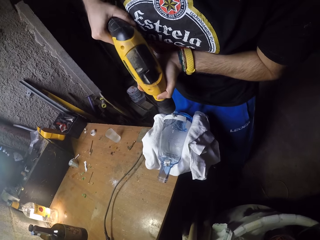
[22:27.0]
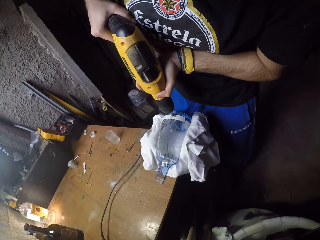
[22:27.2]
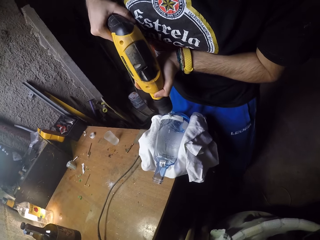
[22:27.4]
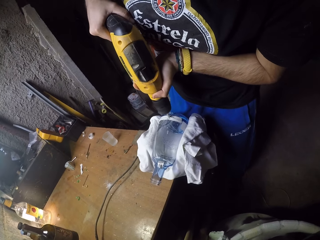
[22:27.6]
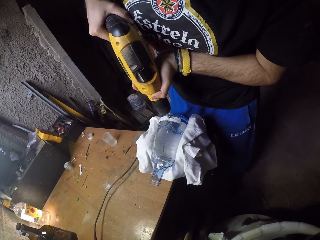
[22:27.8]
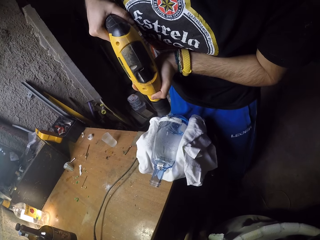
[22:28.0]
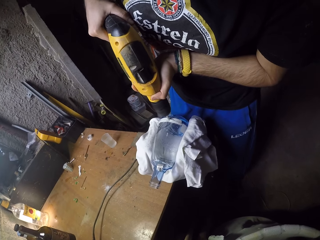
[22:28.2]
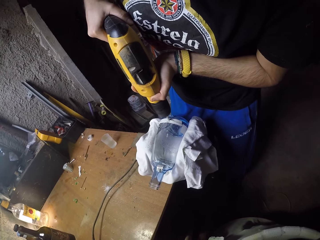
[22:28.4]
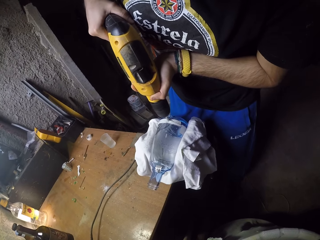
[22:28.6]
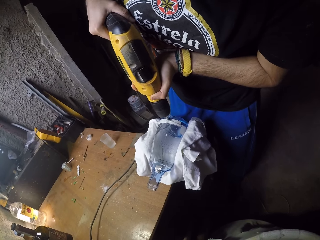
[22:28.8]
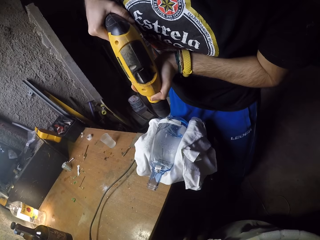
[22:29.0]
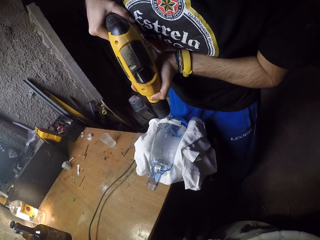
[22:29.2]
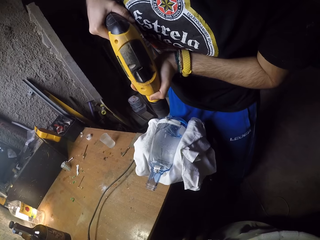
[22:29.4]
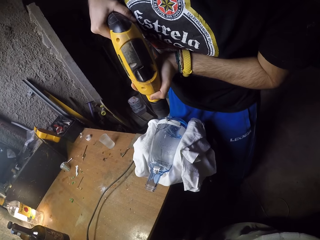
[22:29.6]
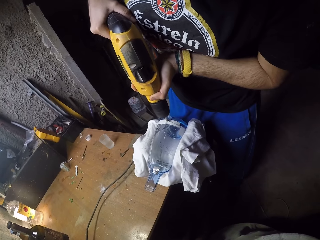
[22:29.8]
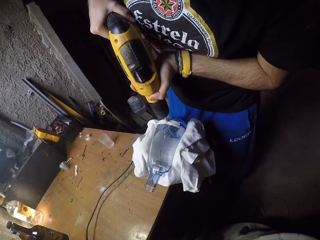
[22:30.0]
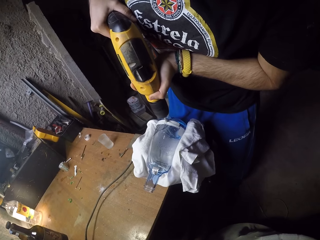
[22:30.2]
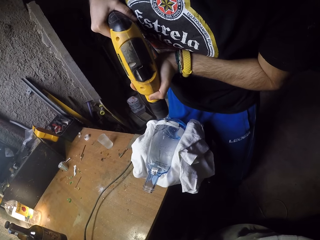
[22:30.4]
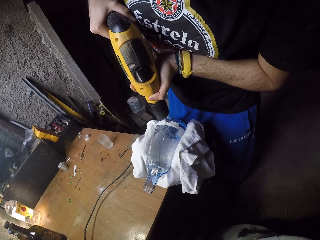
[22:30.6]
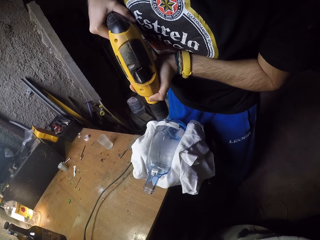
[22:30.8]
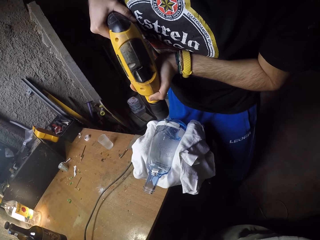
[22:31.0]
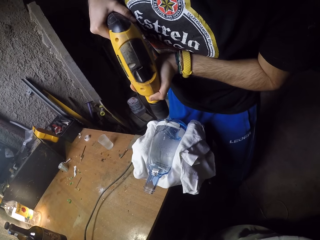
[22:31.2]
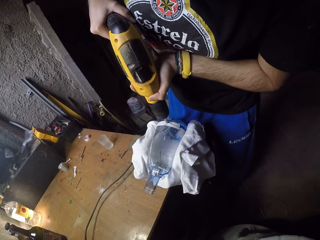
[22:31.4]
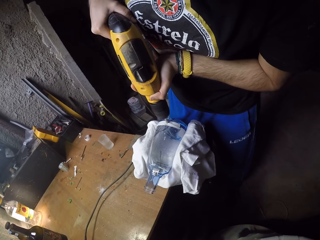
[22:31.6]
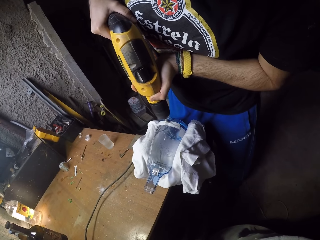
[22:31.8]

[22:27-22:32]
The camera wearer drills a hole on the glass bottle with the driller.

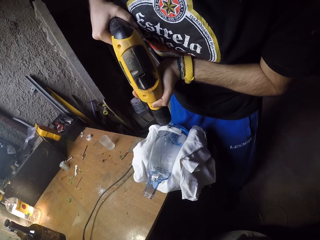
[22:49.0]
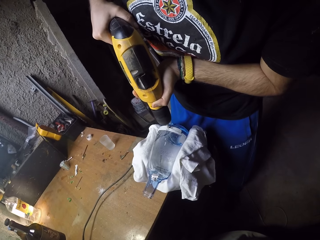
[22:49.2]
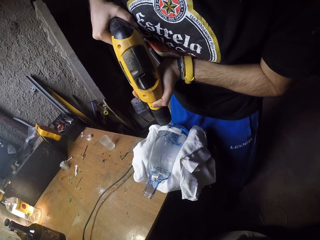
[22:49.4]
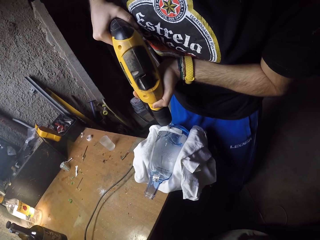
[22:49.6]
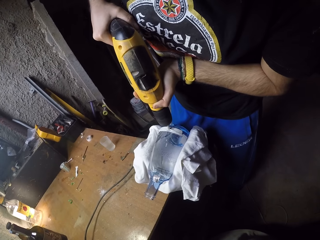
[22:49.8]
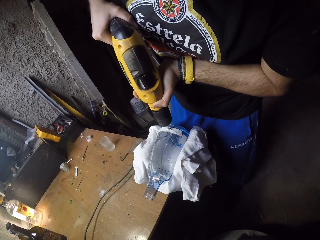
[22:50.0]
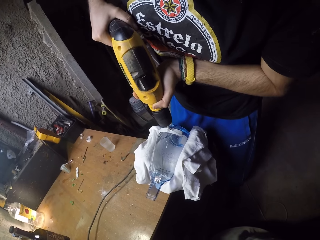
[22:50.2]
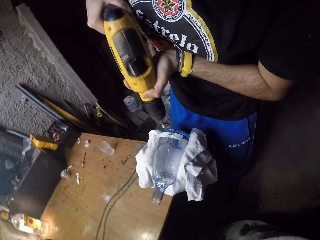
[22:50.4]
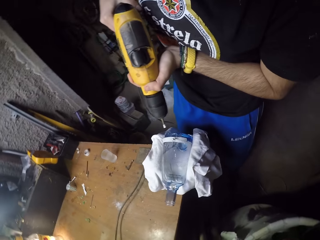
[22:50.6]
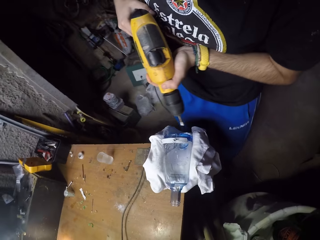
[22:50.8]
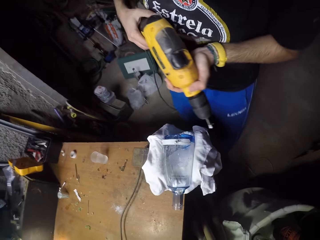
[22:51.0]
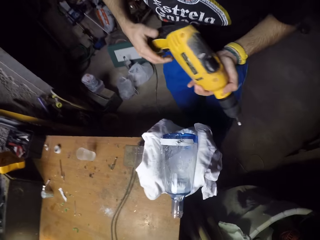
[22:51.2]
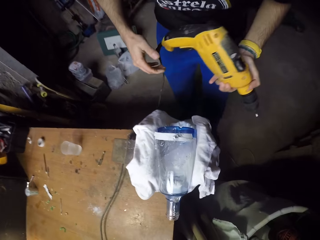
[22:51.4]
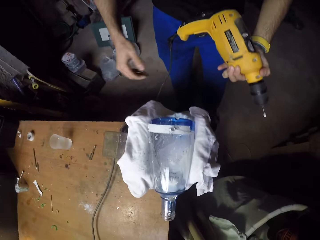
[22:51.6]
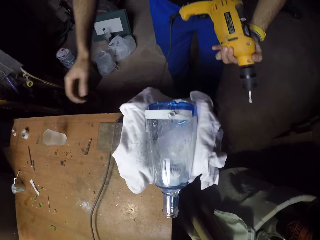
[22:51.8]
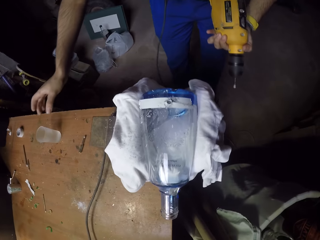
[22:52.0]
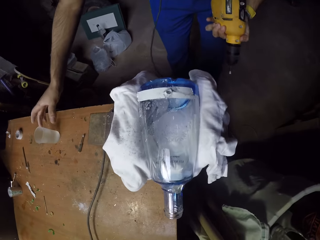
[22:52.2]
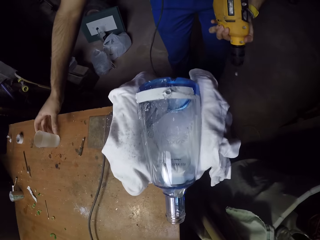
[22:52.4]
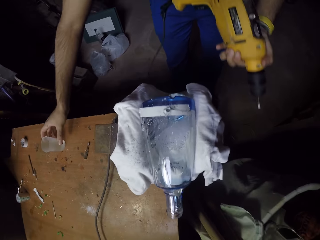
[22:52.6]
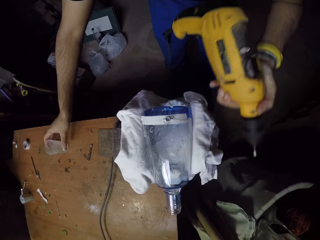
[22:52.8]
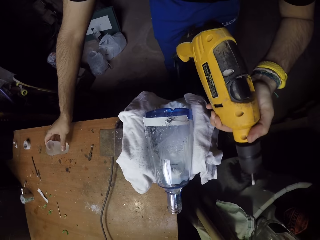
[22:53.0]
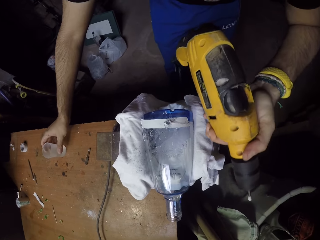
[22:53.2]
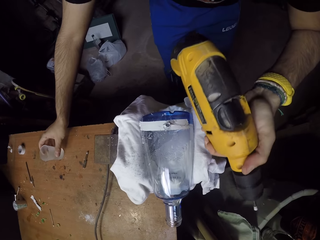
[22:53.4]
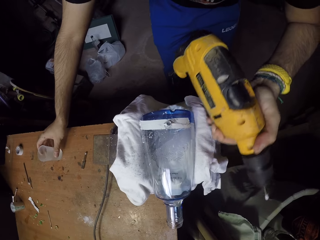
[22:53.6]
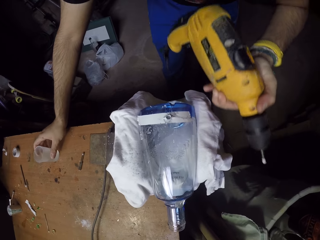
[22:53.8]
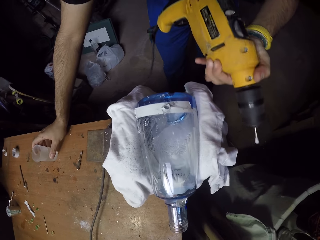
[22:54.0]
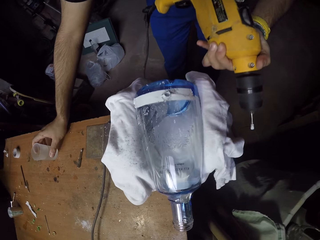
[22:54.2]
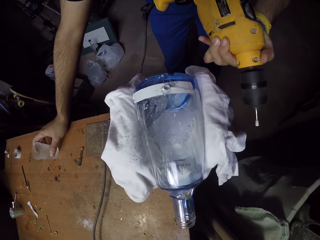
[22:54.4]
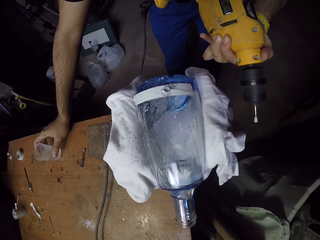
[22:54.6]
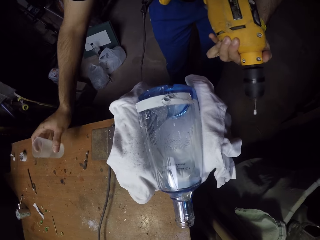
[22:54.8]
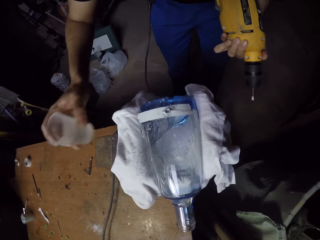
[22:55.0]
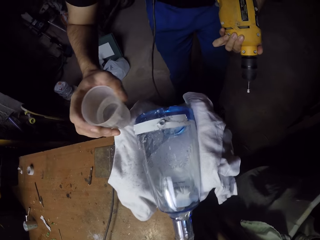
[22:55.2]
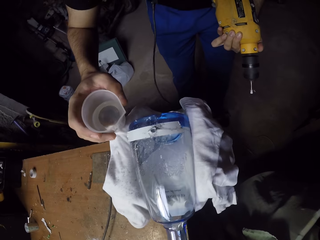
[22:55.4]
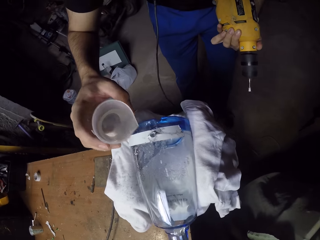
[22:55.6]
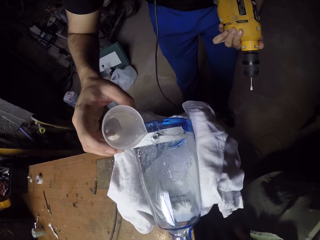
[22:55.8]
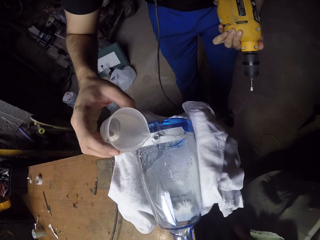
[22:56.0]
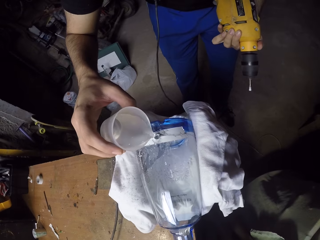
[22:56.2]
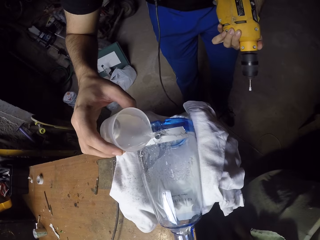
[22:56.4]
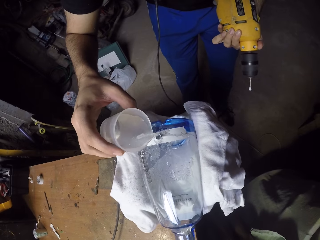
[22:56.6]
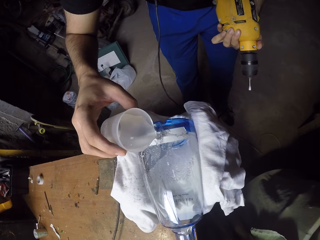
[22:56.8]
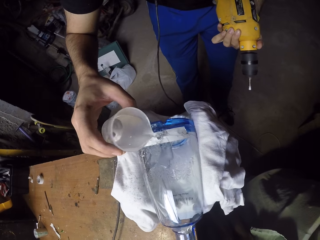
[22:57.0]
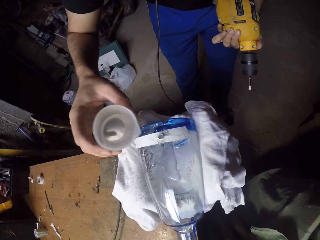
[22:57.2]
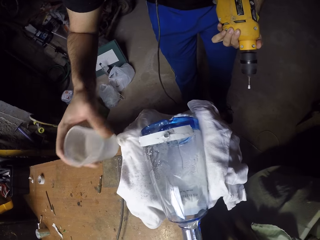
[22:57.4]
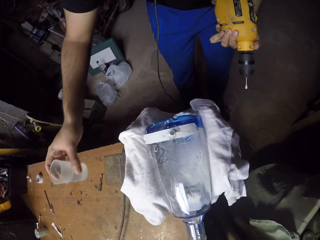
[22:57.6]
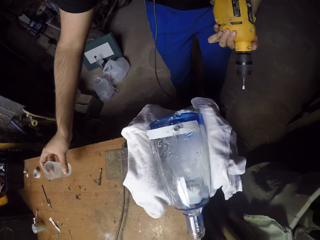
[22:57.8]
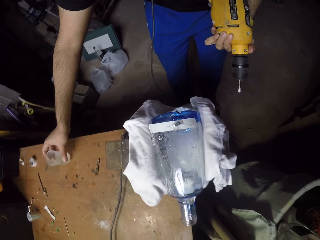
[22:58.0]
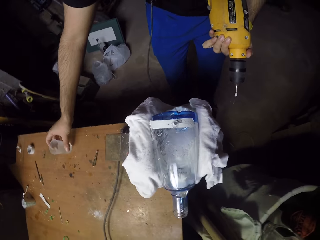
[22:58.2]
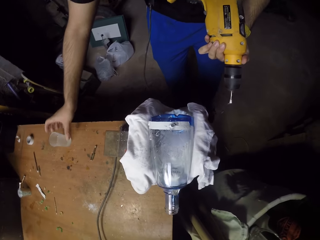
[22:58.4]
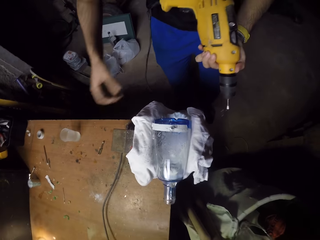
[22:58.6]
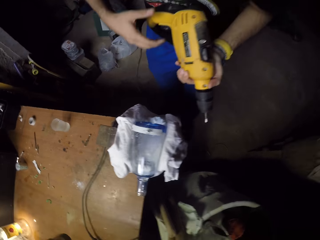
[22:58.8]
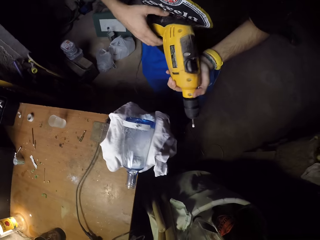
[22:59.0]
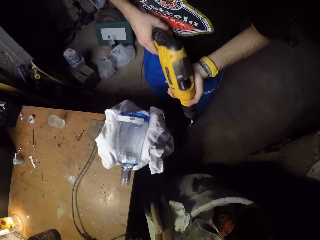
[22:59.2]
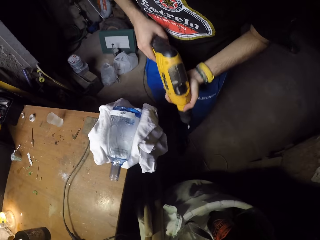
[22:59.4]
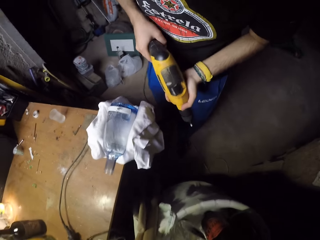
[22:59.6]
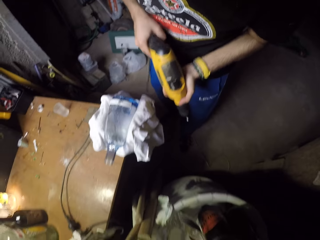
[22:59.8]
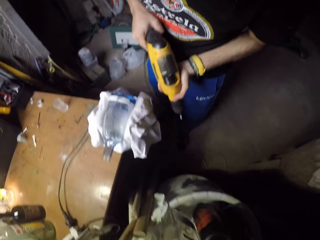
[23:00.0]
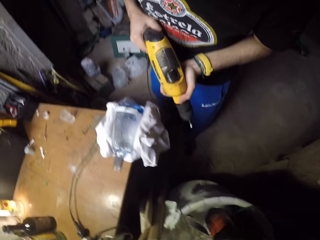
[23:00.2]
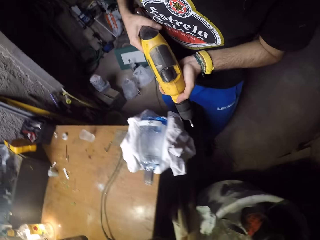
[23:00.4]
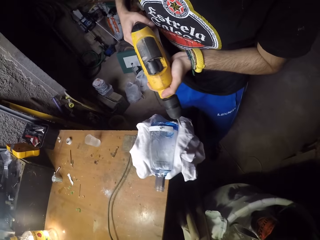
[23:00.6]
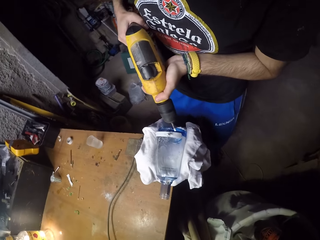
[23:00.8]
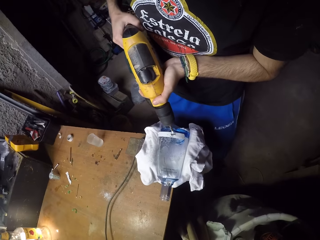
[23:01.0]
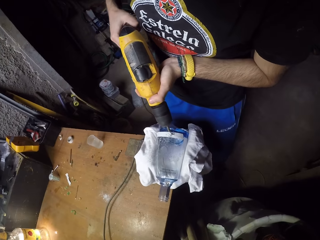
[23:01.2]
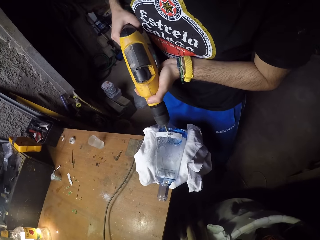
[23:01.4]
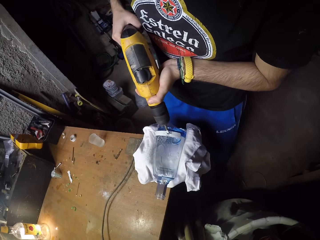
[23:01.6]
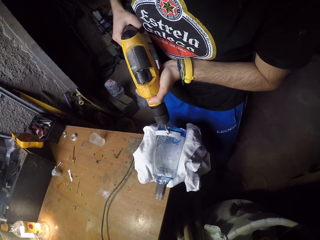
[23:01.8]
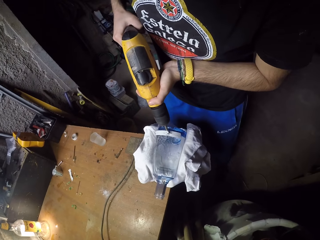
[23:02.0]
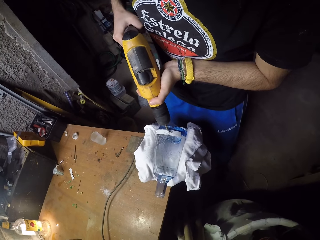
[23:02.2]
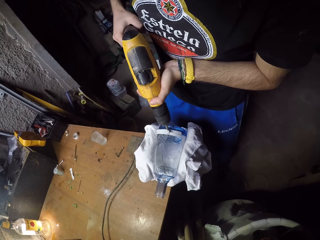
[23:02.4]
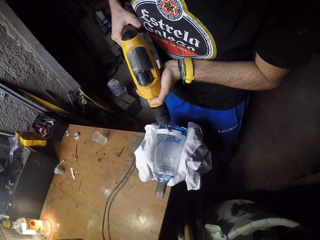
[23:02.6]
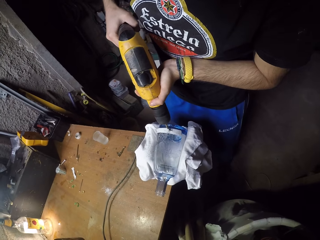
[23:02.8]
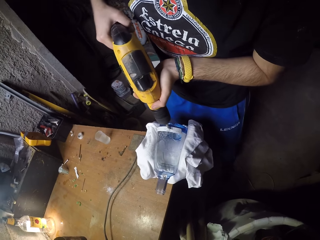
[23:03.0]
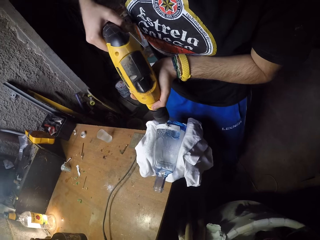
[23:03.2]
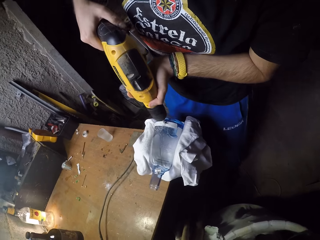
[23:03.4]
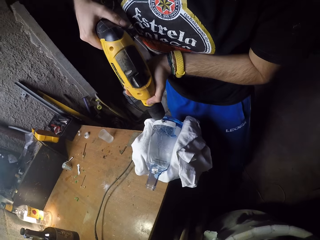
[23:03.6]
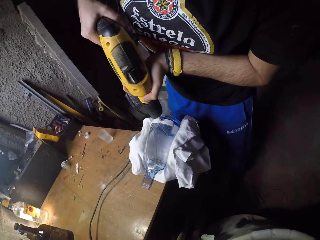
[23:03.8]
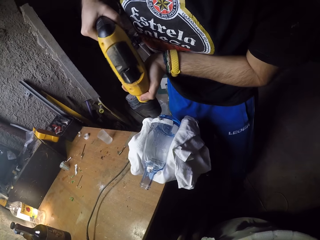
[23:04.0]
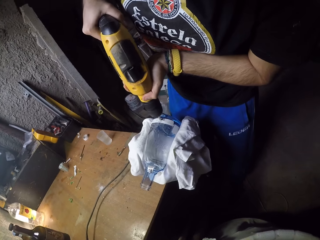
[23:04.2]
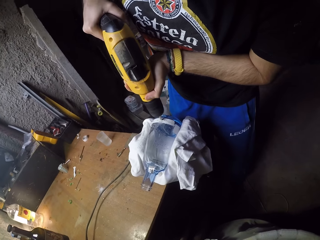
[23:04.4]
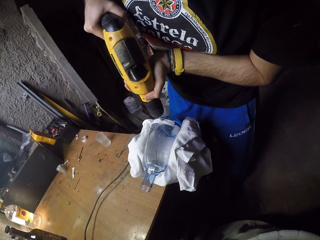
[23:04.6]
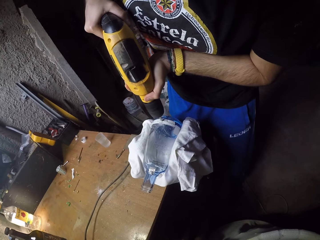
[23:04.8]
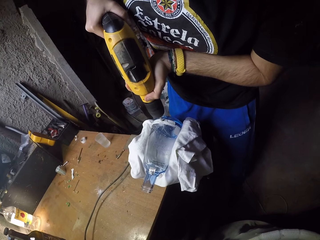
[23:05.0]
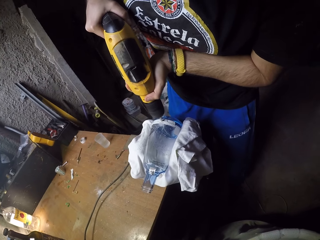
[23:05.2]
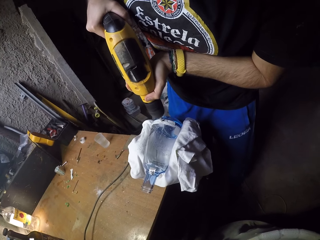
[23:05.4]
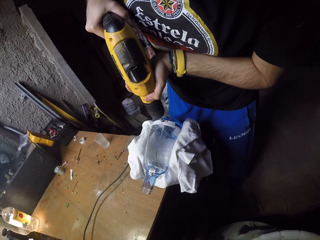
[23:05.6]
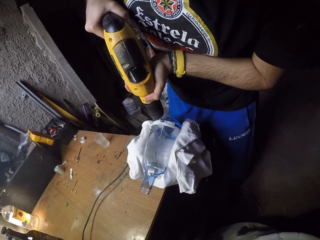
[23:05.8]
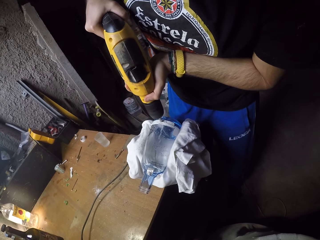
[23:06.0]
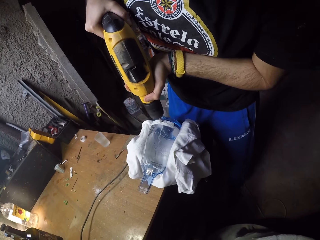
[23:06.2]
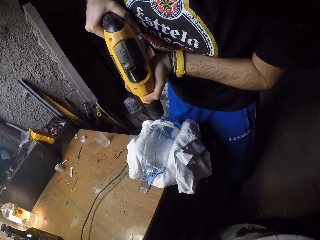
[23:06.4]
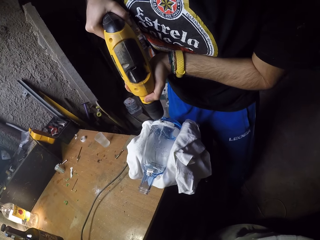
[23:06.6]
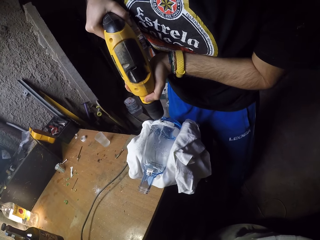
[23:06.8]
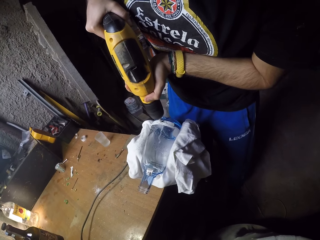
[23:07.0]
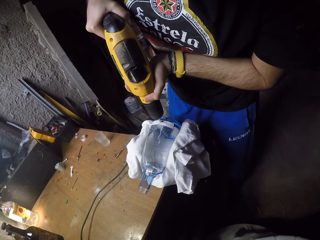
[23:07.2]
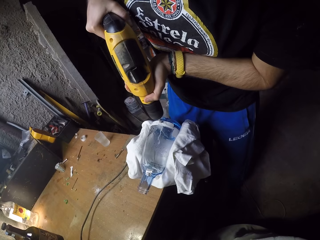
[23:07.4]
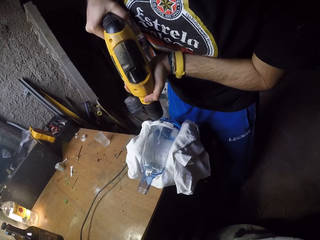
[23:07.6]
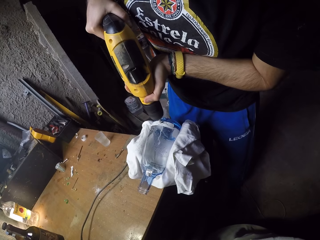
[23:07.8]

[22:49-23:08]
The camera wearer removes the drilling machine from the bottle. He holds the drilling machine in his left hand. He holds a cup on the work bench with his right hand. He picks up the cup from the work bench with his right hand. He pours water from the cup into the drilled hole on the bottle with his right hand. He drops the cup on the workbench. He grabs the drilling machine's bottom with his right hand. He shakes the drilling machine with both hands. He drills the bottle on the workbench with the drilling machine in both hands.
